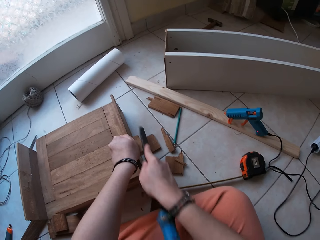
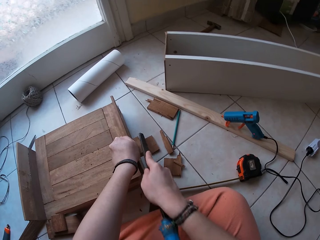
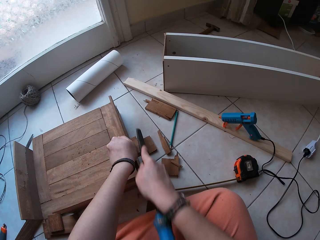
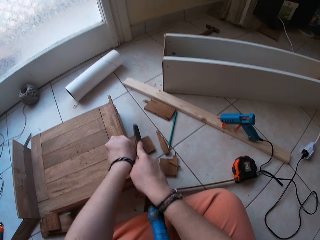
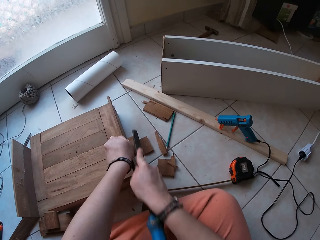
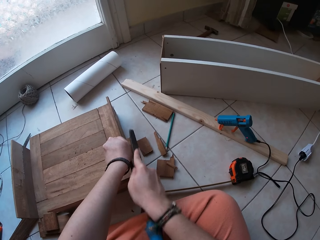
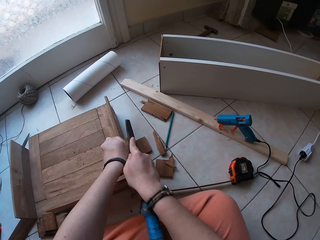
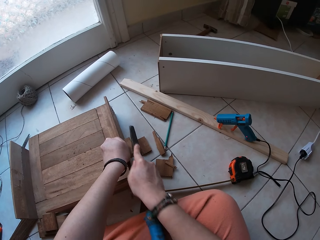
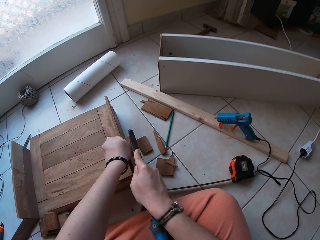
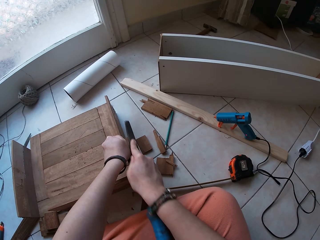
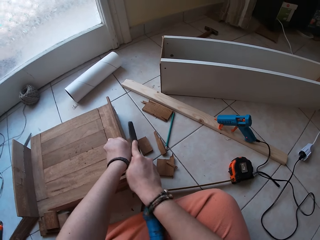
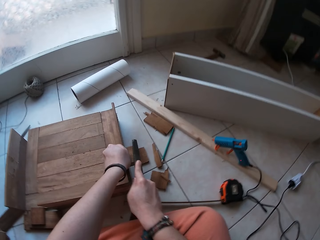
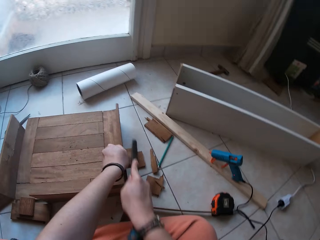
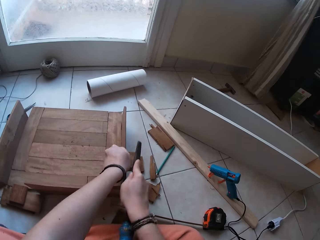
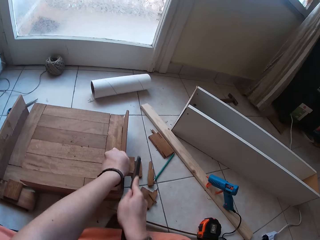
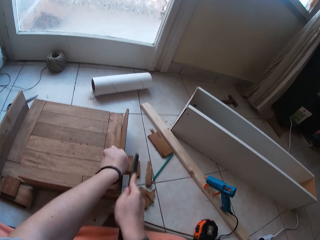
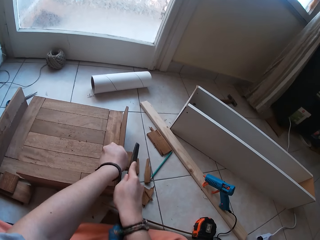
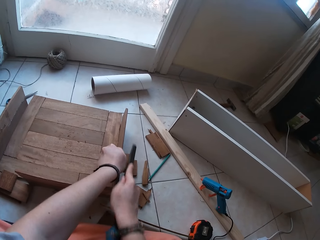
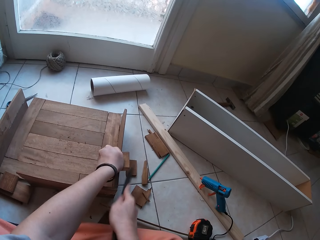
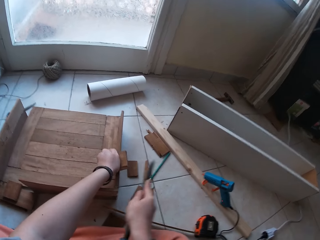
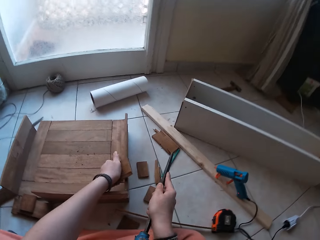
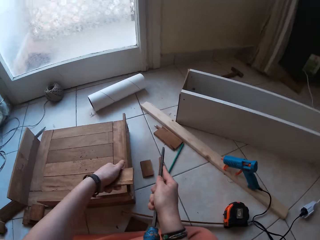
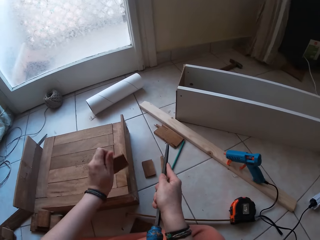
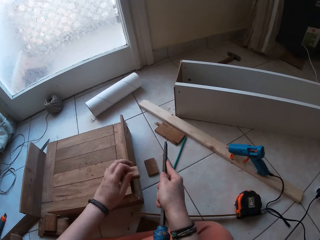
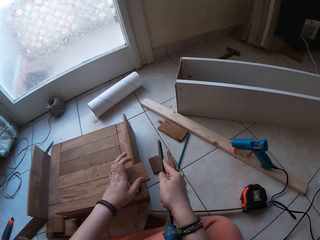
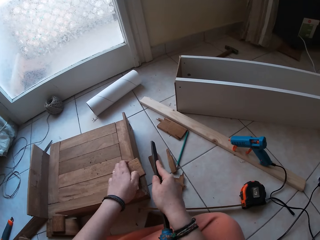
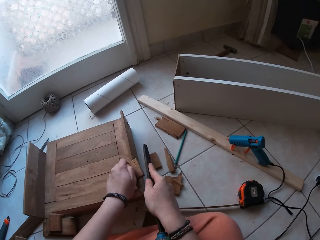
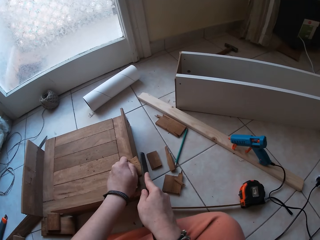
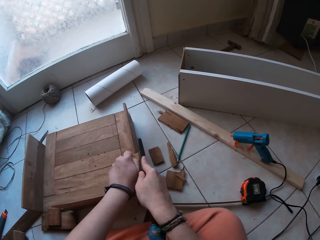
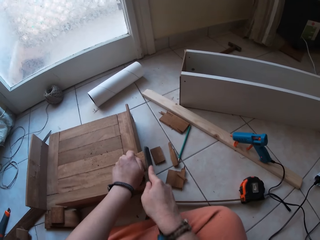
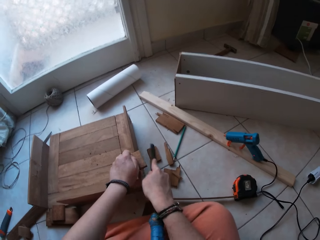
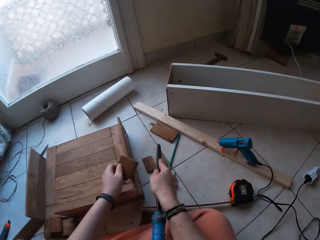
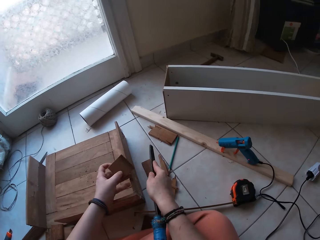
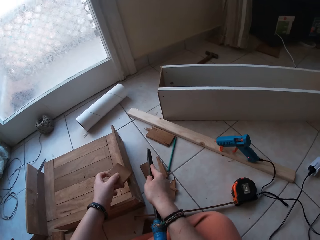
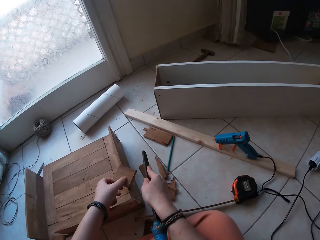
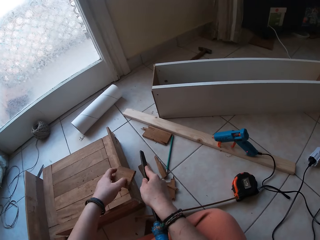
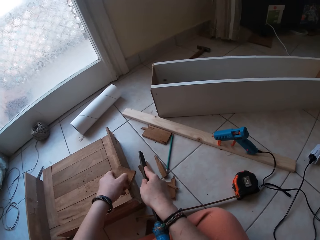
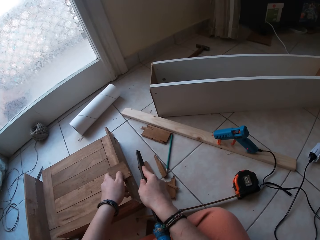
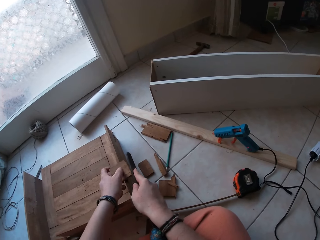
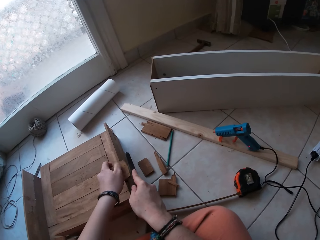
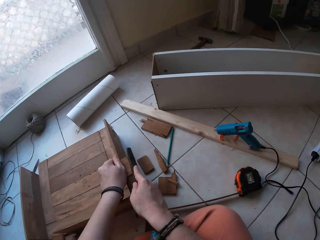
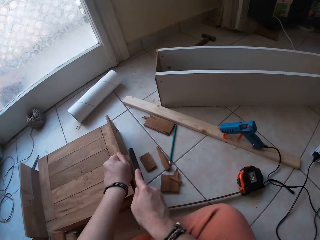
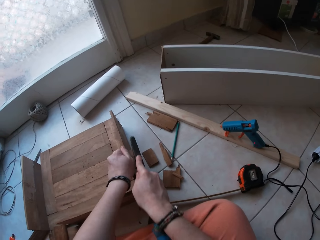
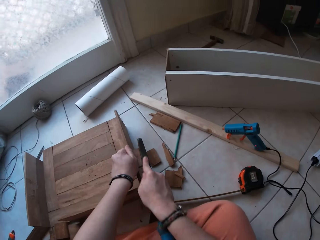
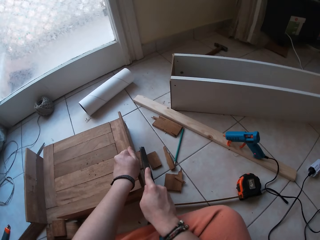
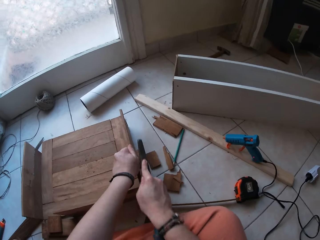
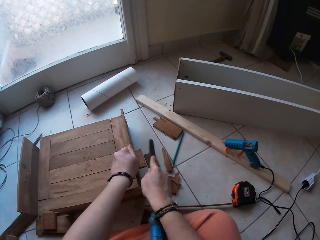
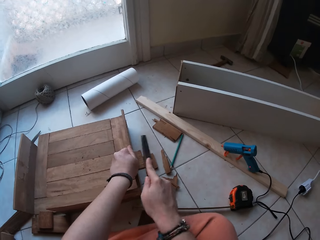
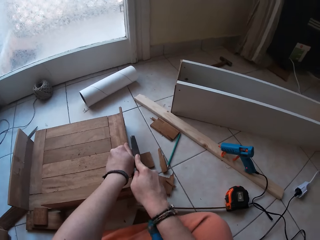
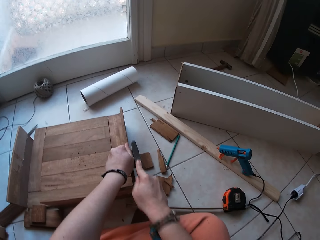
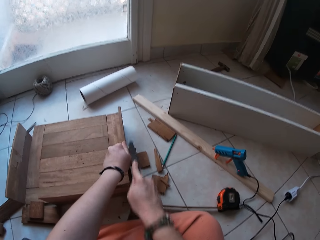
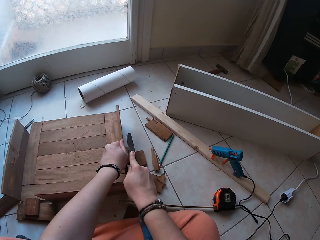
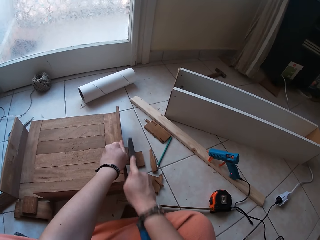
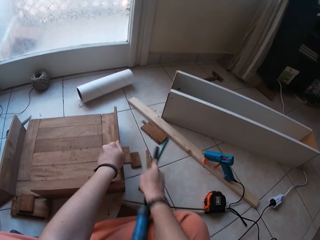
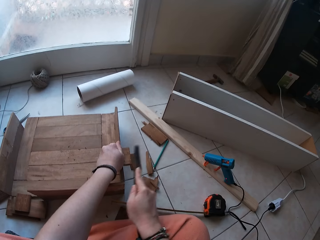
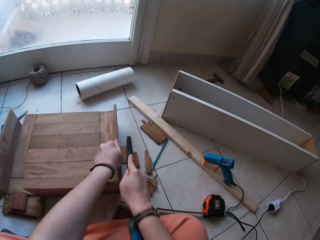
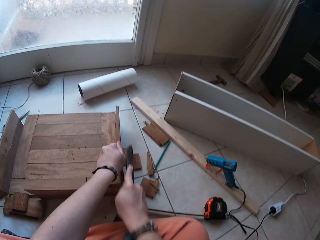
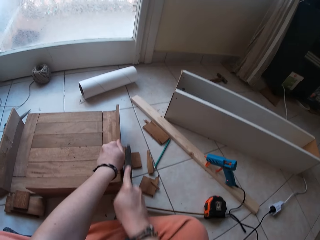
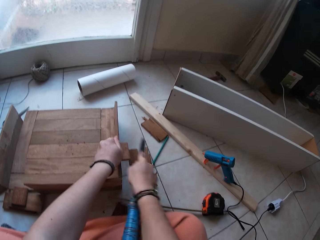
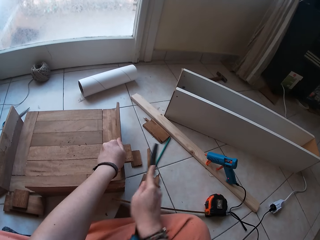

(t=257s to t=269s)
The camera wearer smoothens the wood with a file rasp. They turn the wood. They smoothen the wood with the file rasp. They turn the wood. They smoothen the wood with the file rasp.

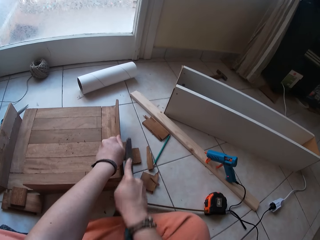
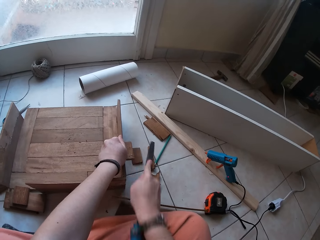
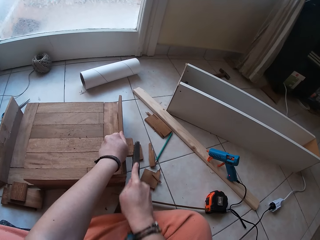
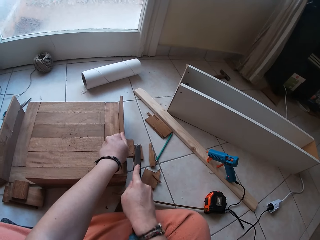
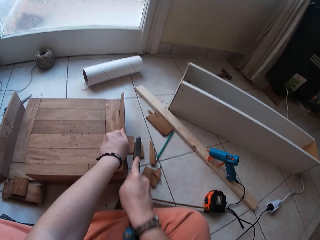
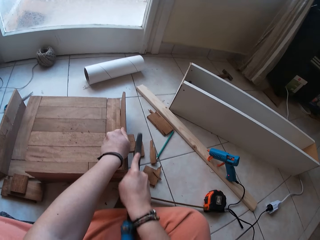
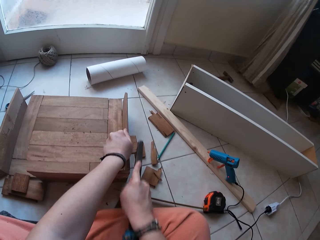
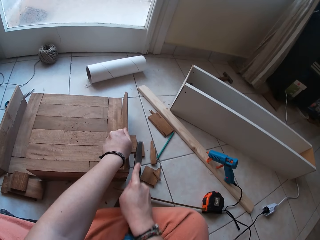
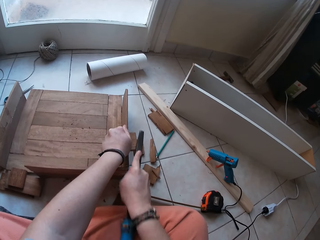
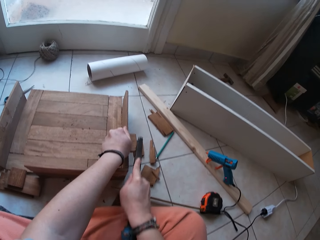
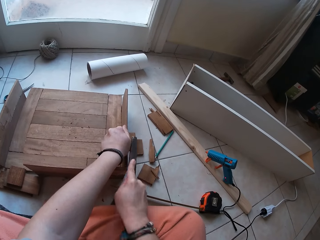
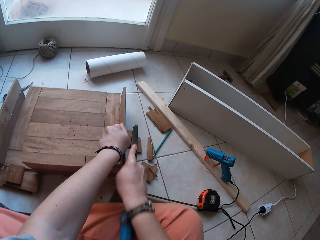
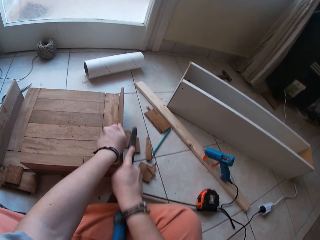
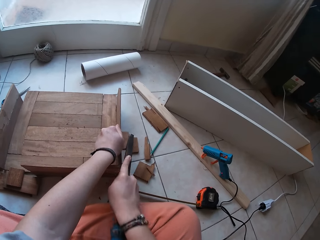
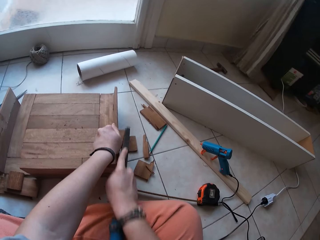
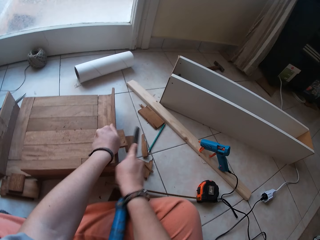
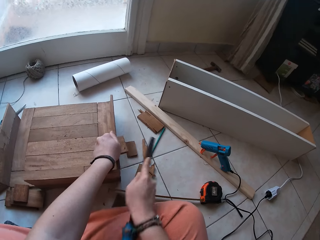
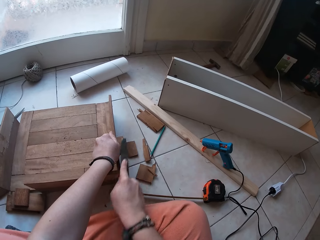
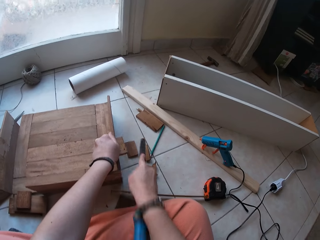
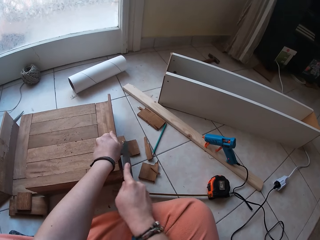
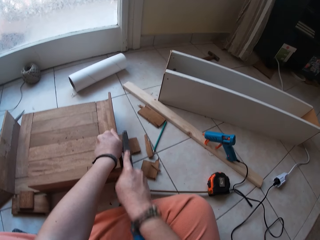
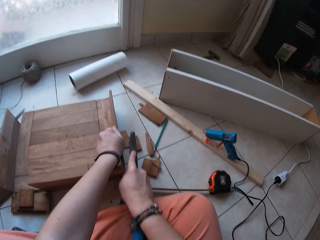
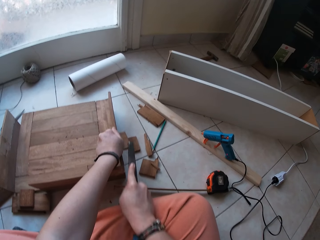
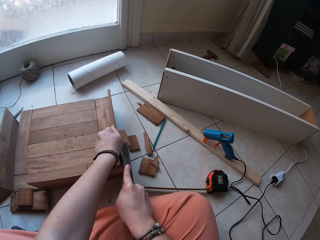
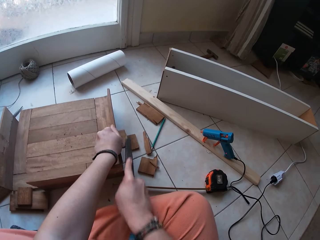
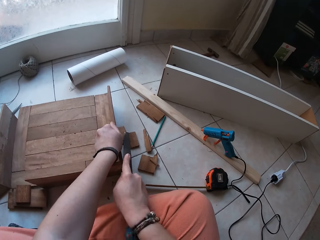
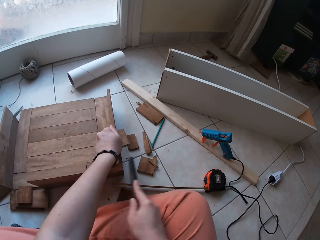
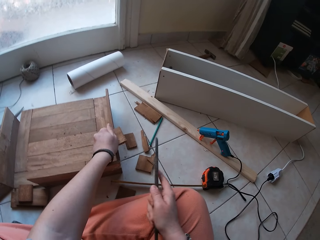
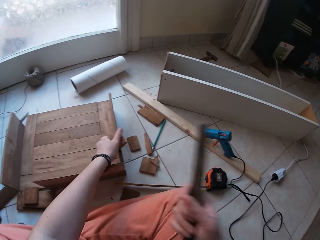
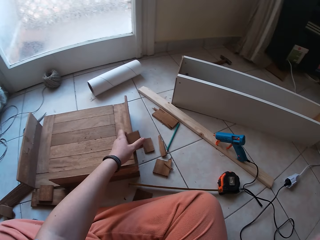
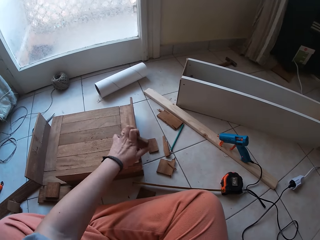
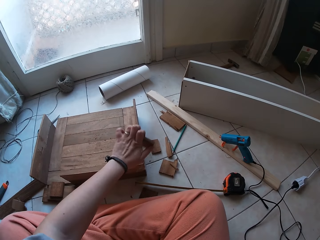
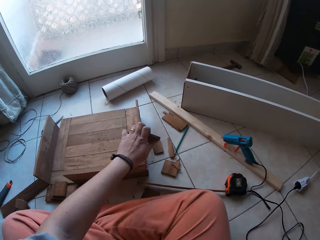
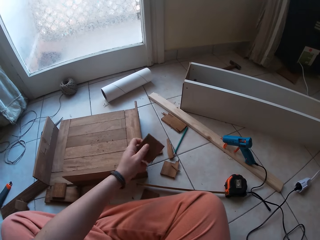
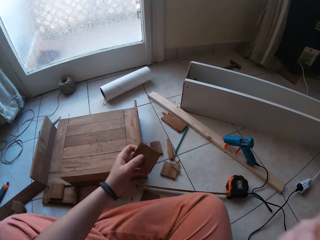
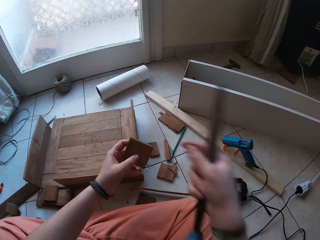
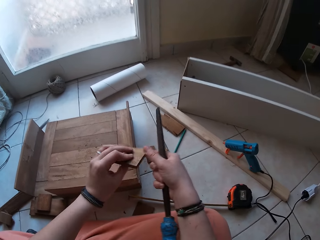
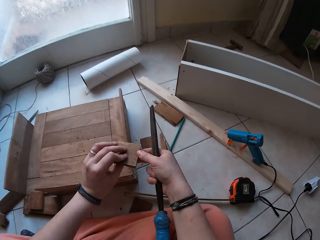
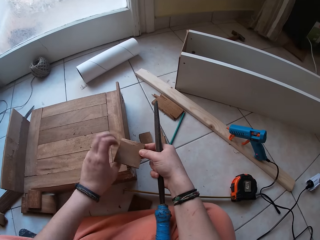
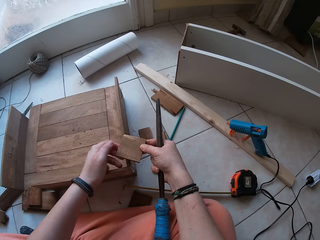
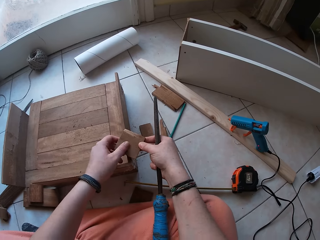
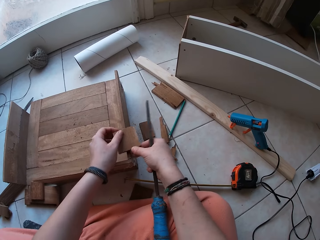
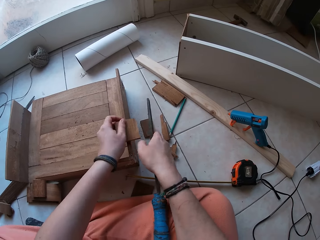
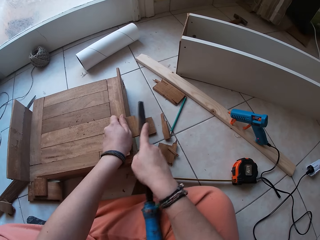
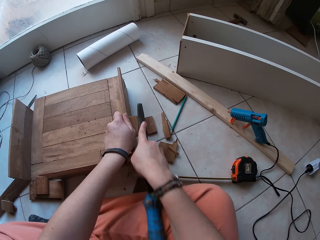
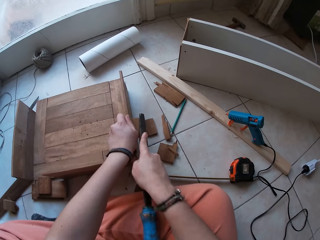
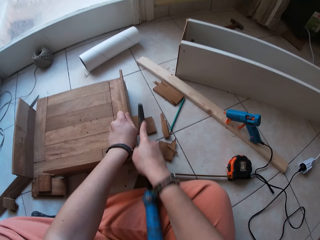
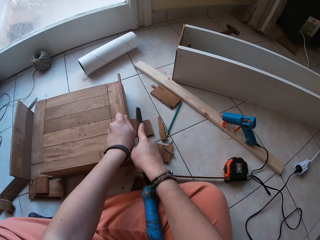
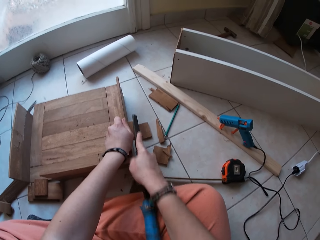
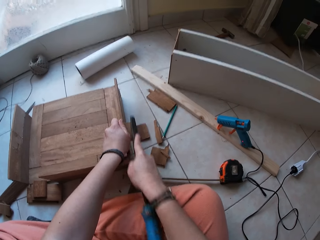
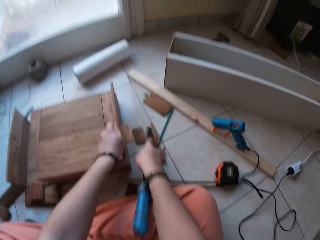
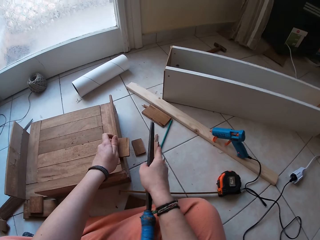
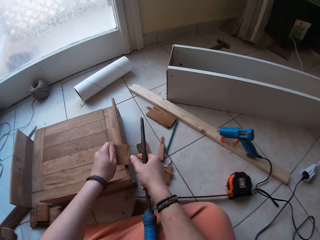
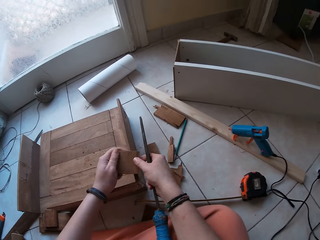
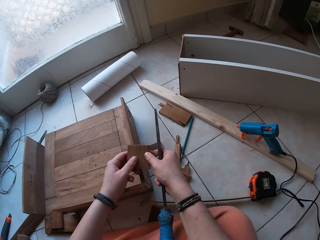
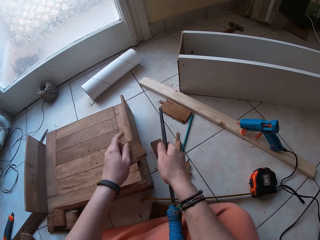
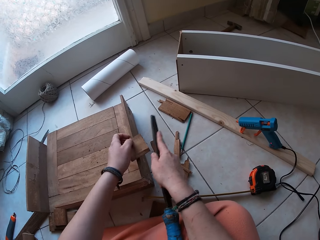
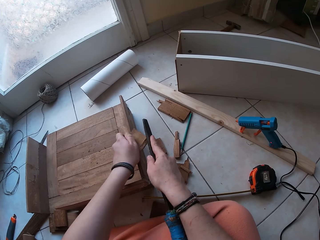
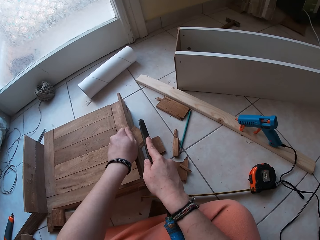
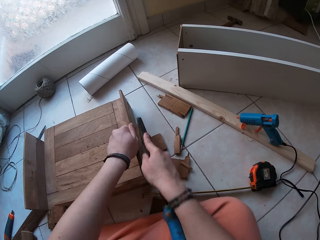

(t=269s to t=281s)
The camera wearer moves his hand. He dusts the piece of wood on the piece of joined wood with his left hand. He shakes the piece of wood, turns the wood, and holds the wood on the wood structure. He files the piece of wood in his left hand with the filer in his right hand. He turns the wood.
